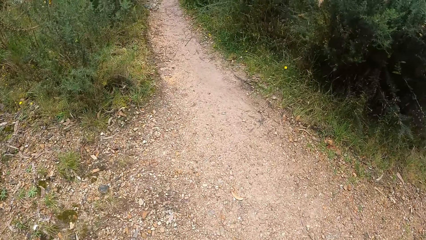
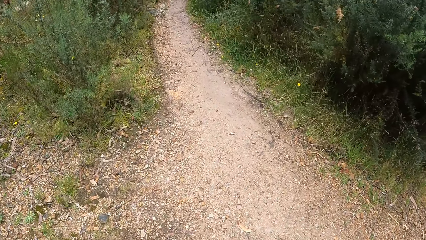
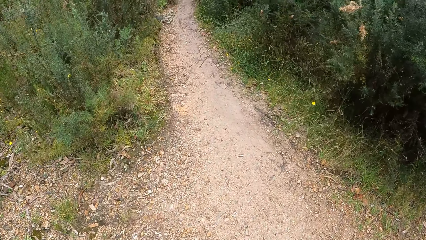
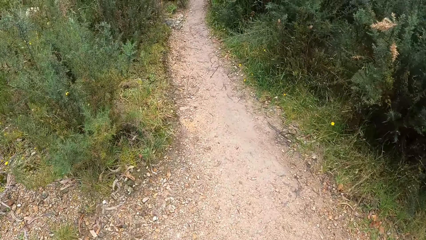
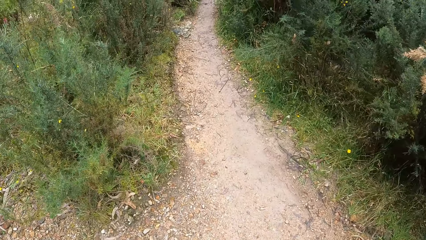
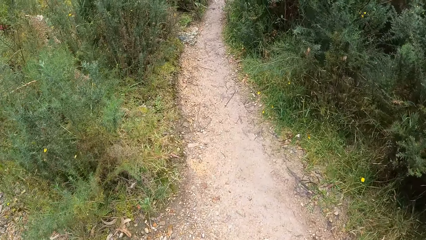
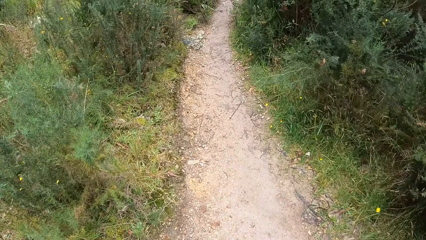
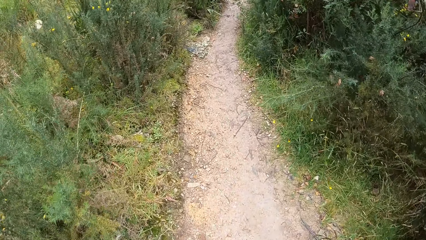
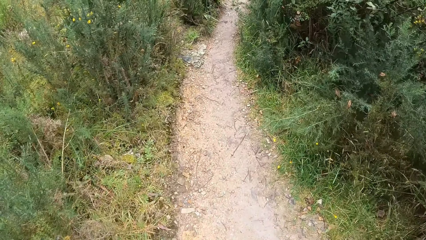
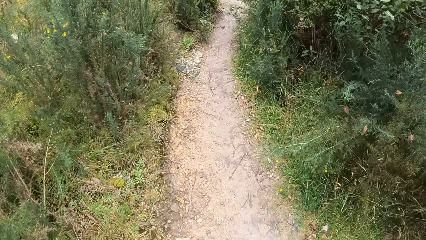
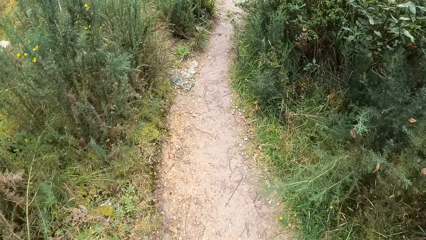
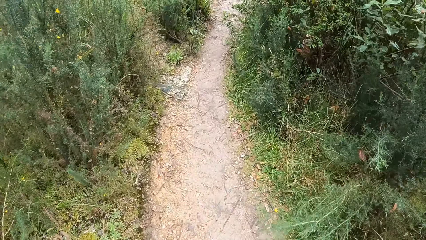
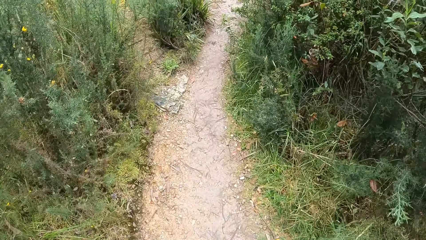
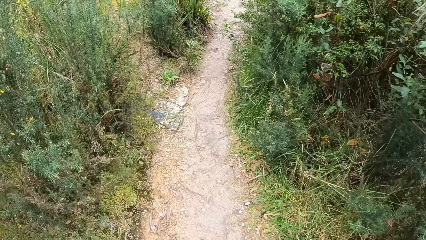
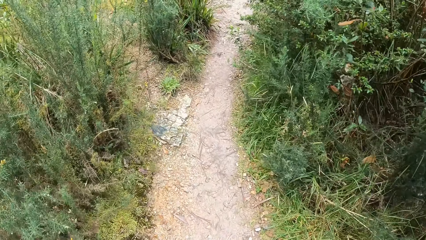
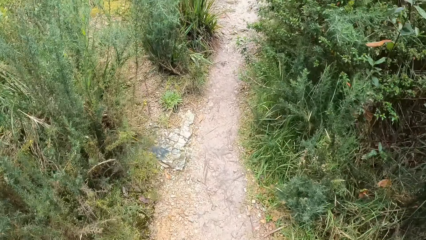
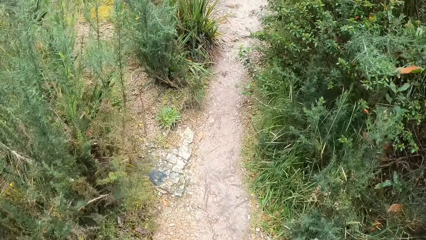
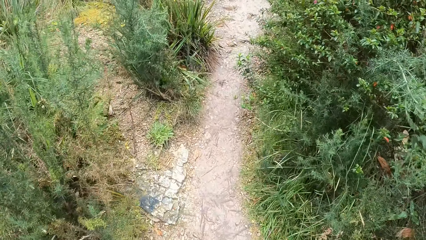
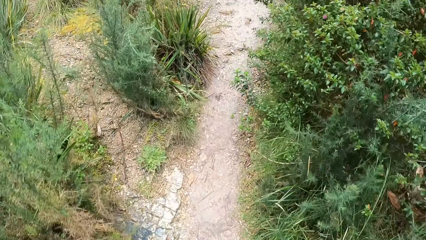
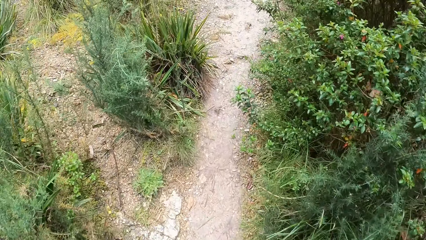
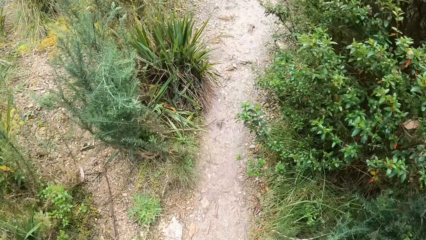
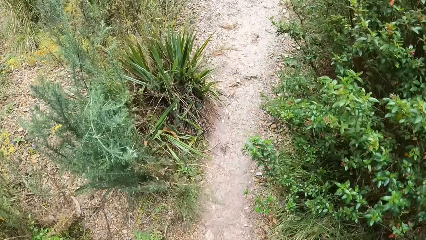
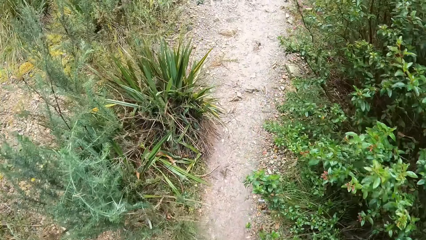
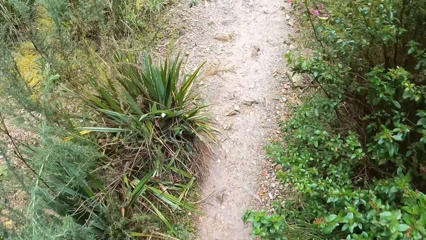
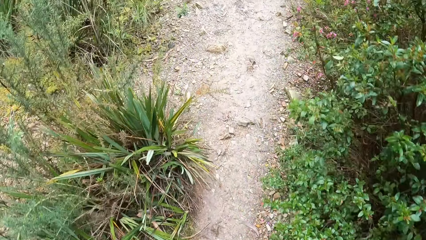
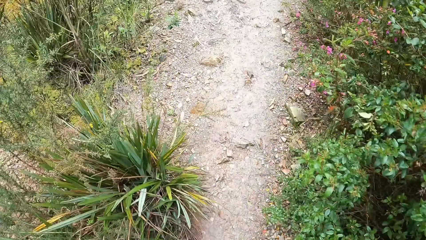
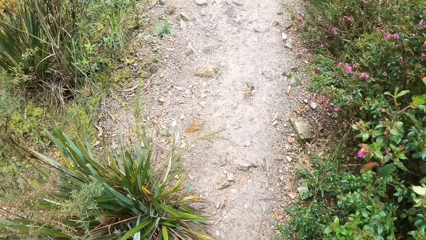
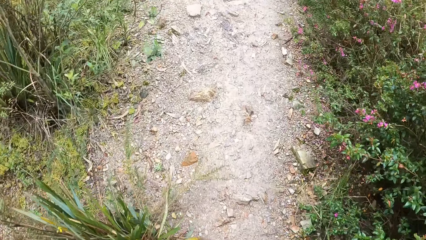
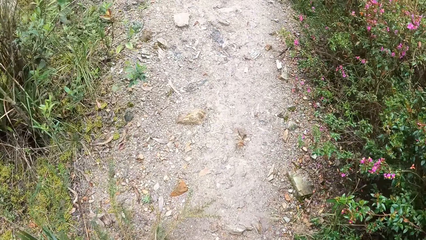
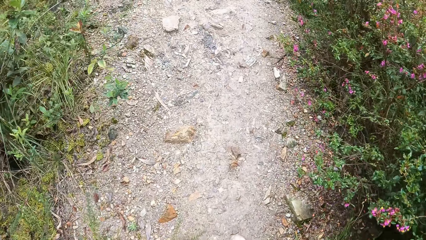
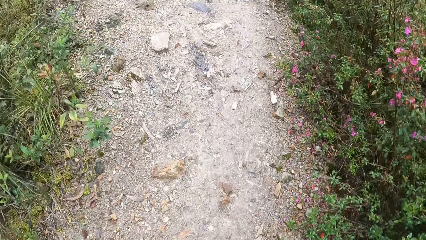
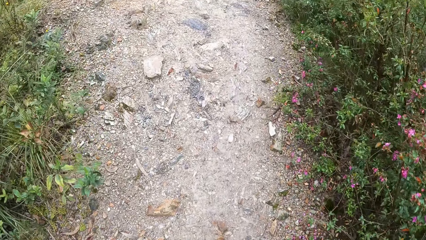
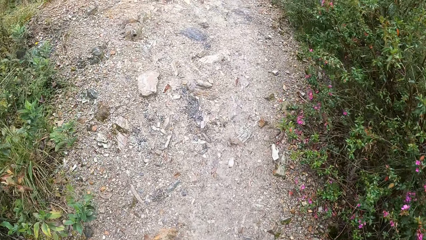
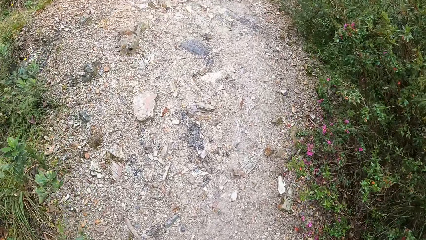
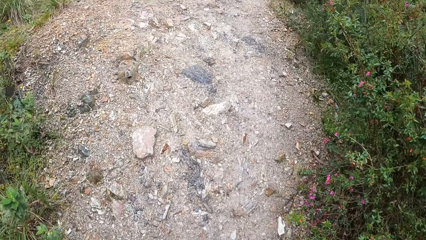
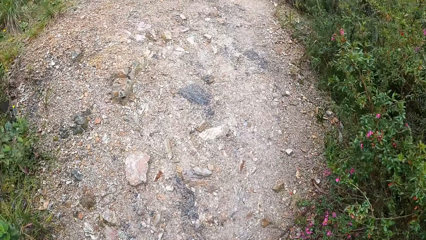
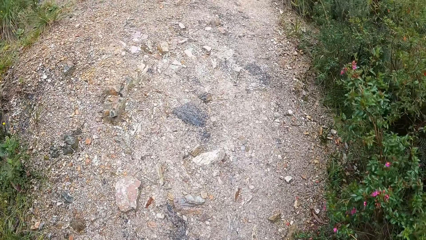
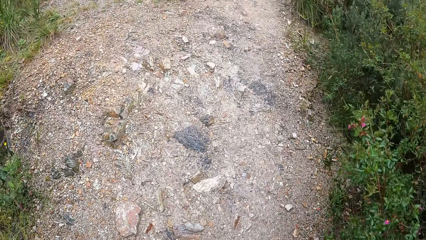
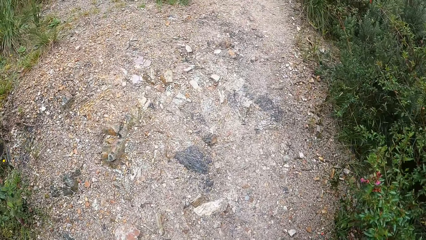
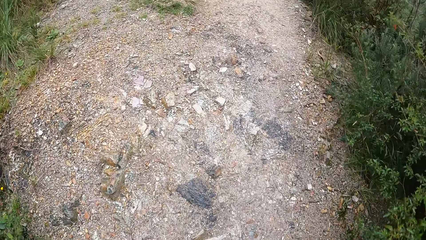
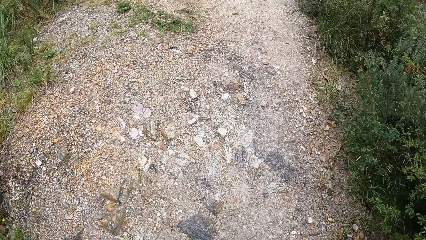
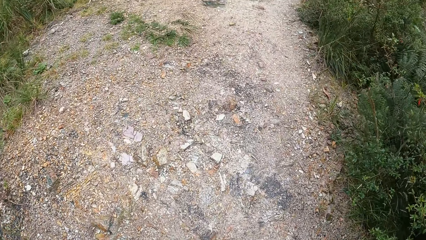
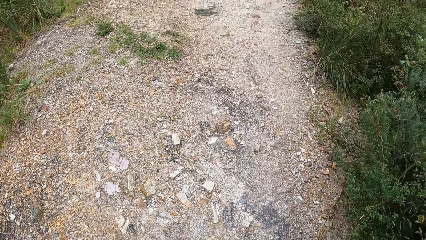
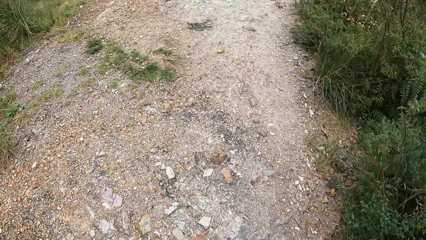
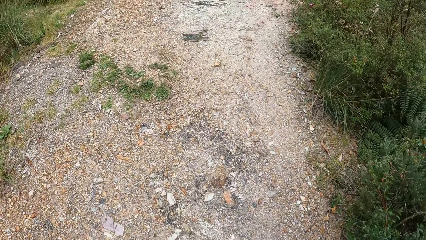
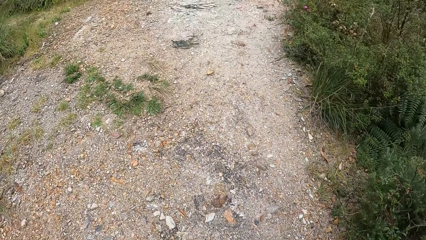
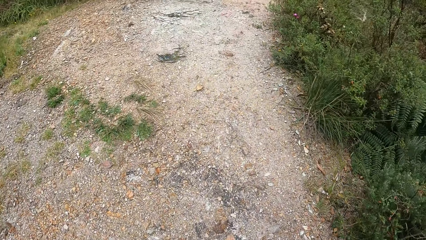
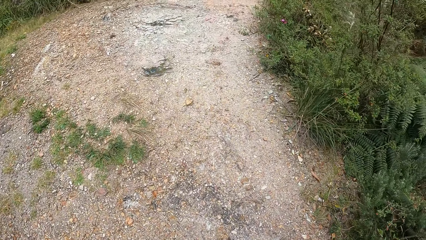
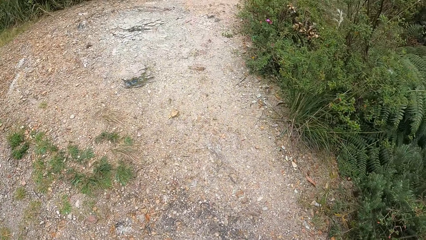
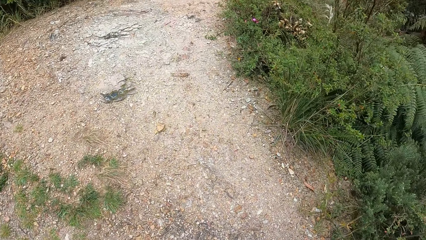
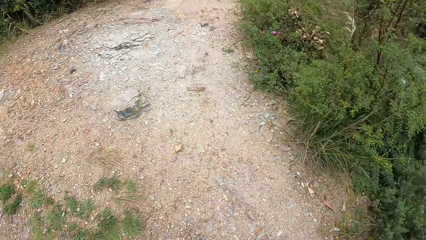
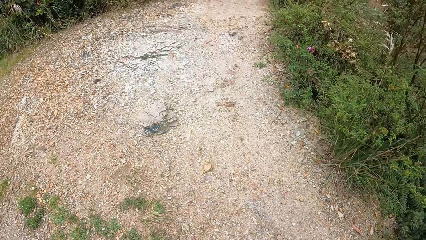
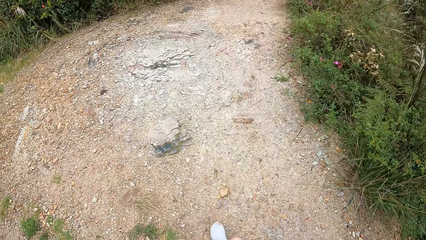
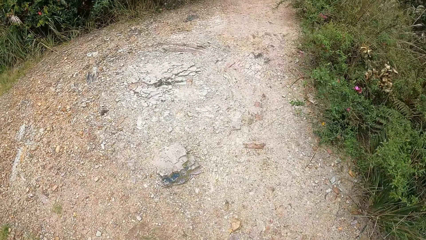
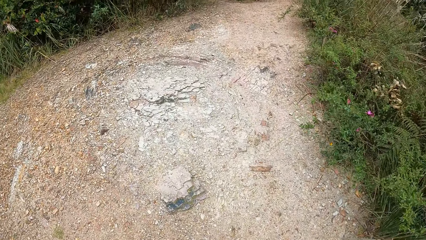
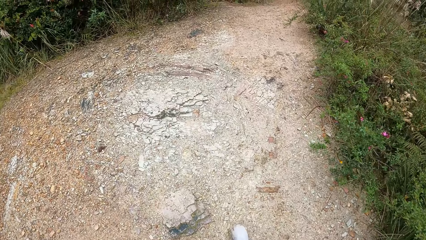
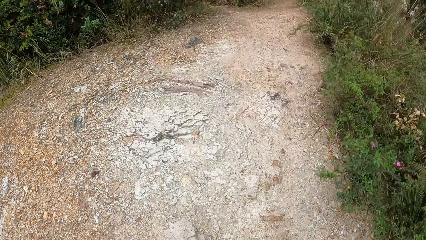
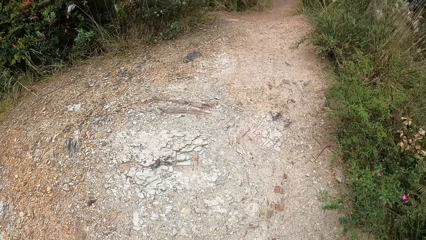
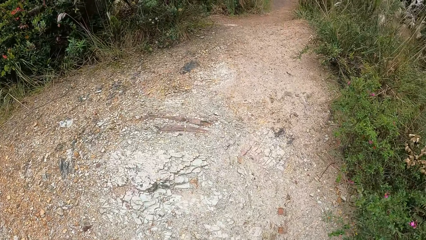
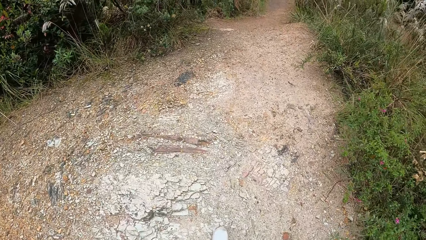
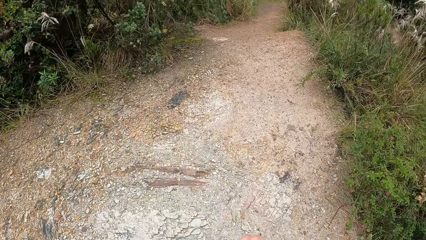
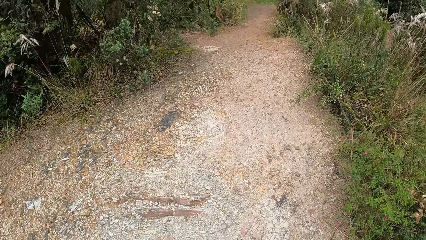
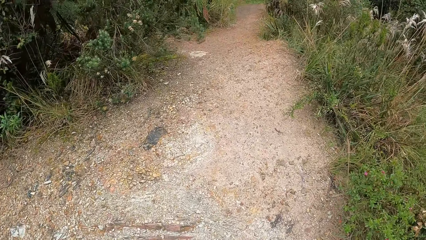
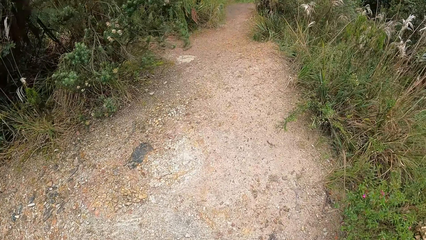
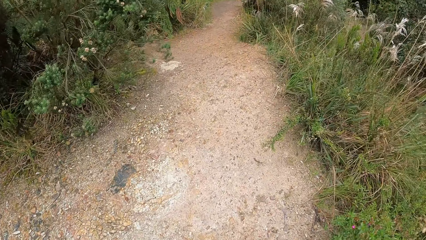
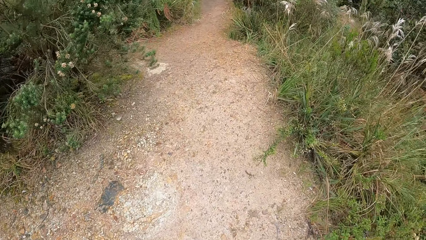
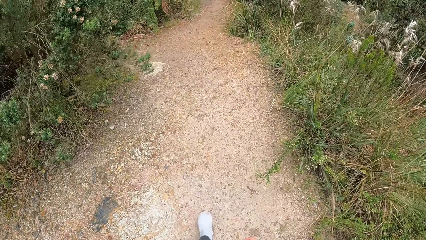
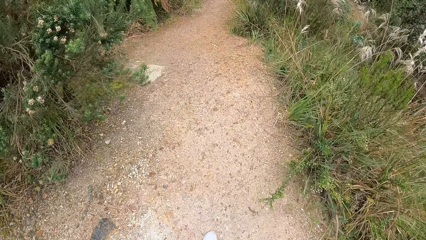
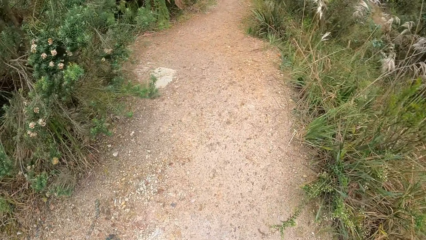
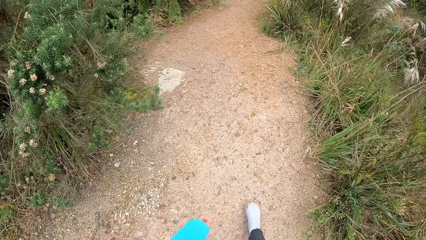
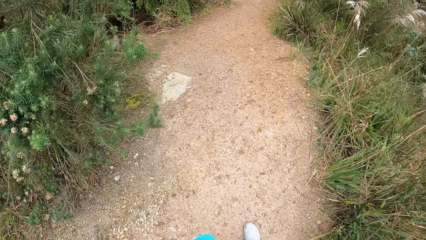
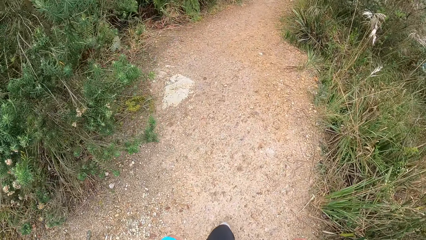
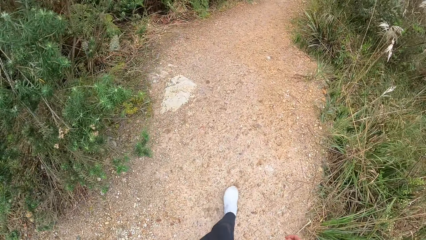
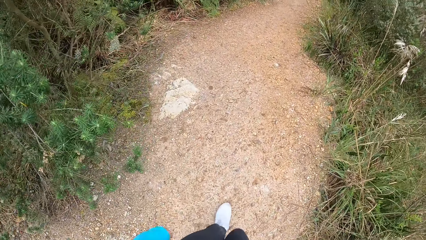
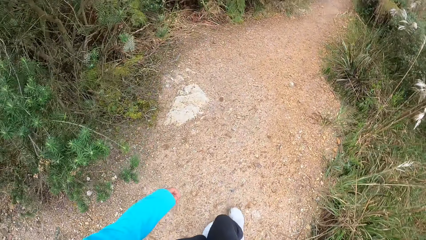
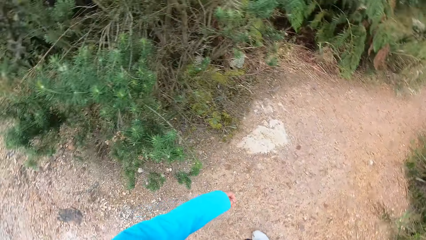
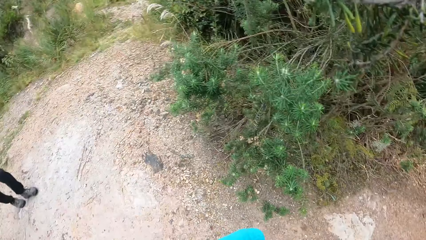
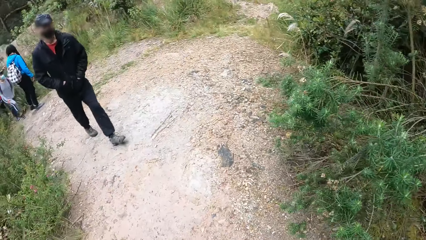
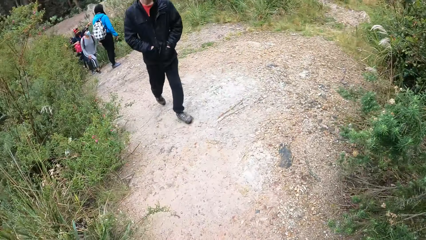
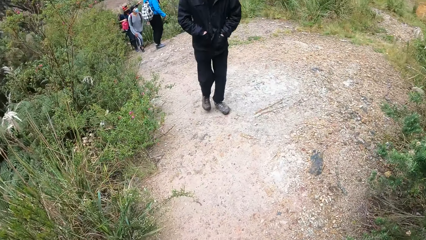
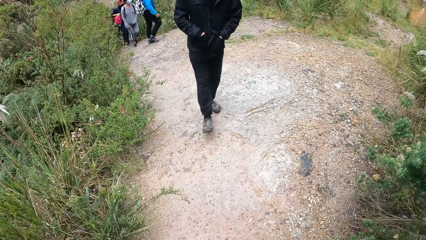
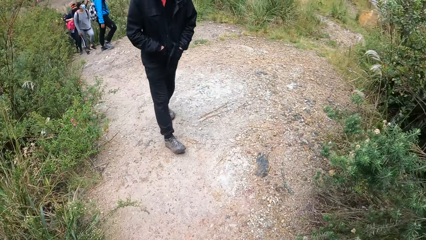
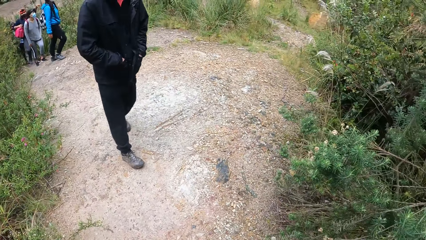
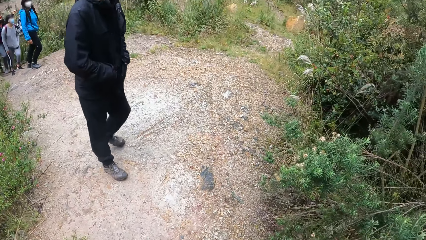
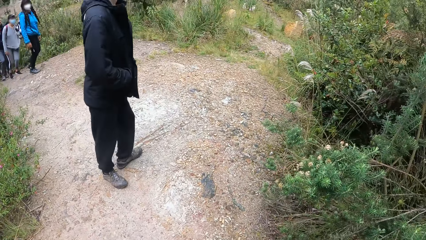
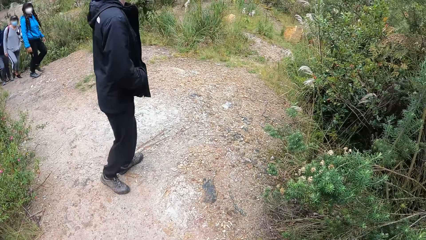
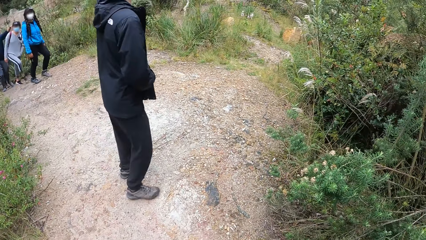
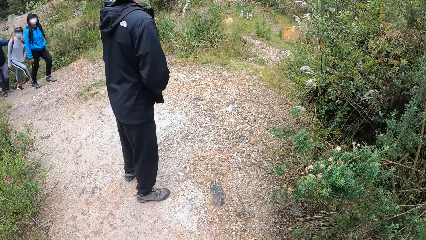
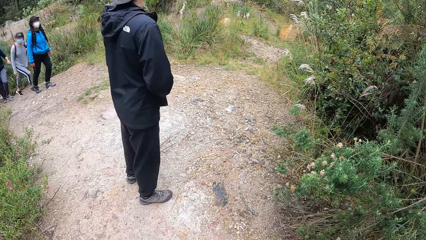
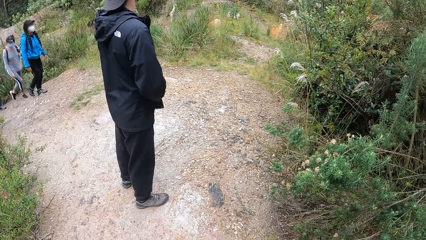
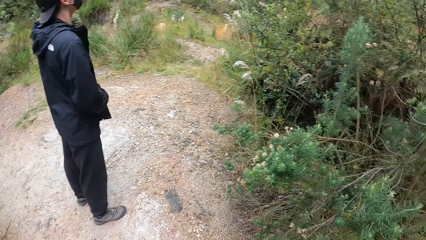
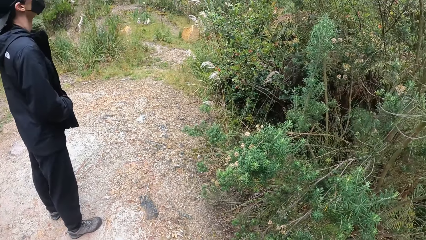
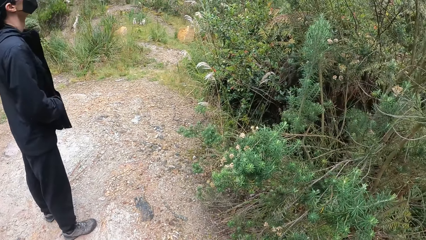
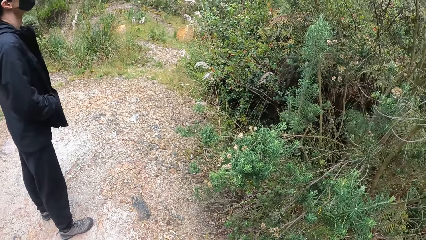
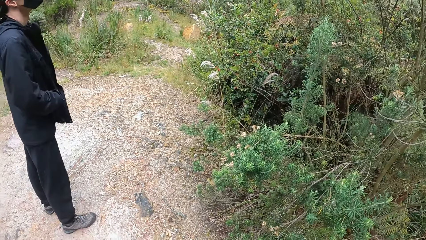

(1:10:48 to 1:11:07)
The camera wearer walks down a nature trail with a group of people. They look back and look around the place.
